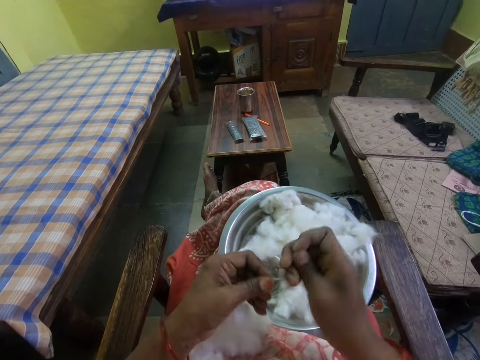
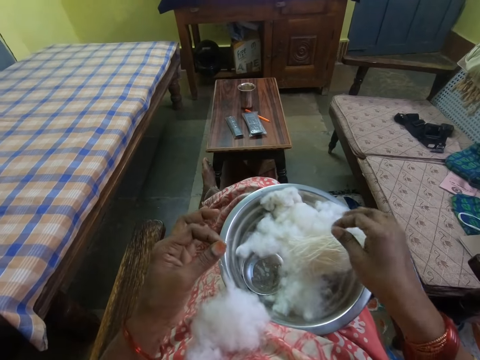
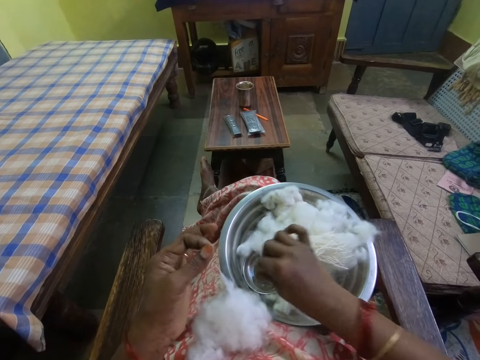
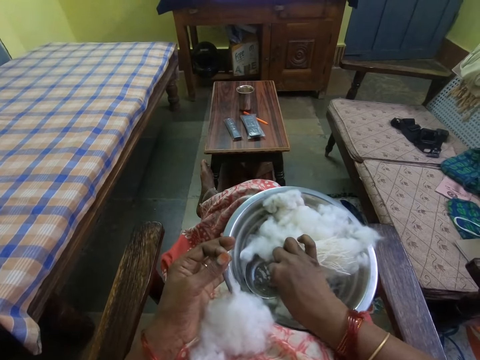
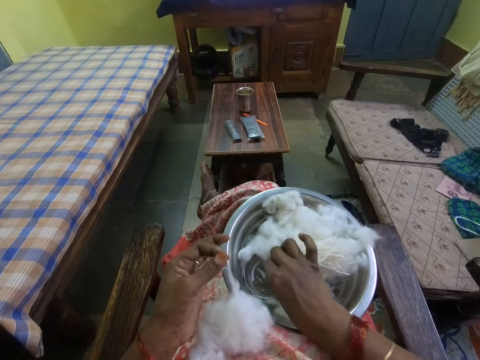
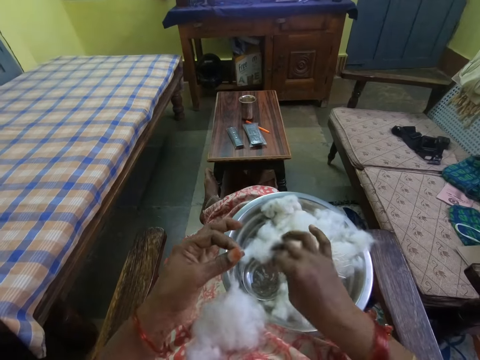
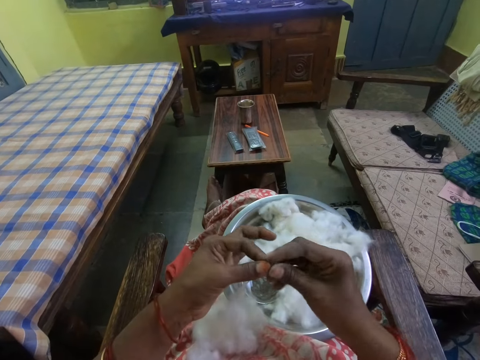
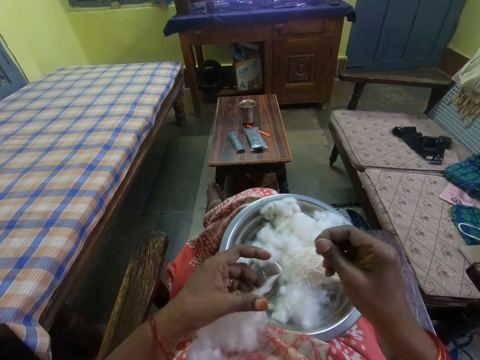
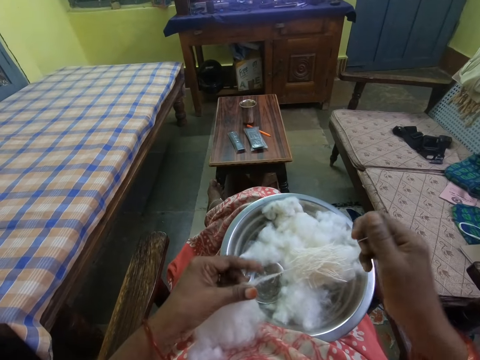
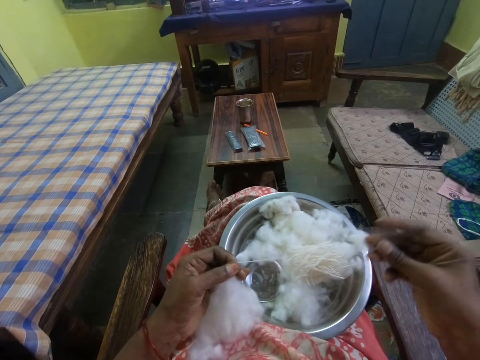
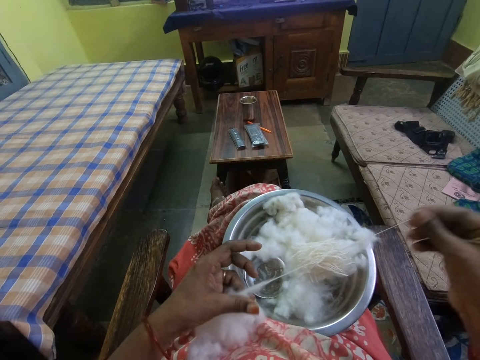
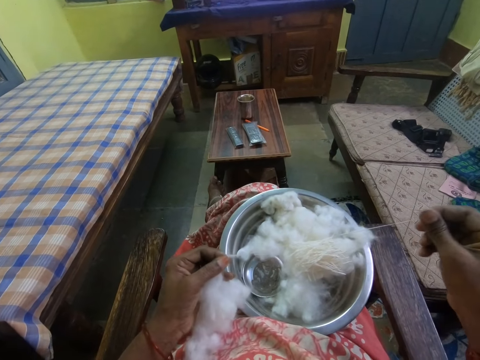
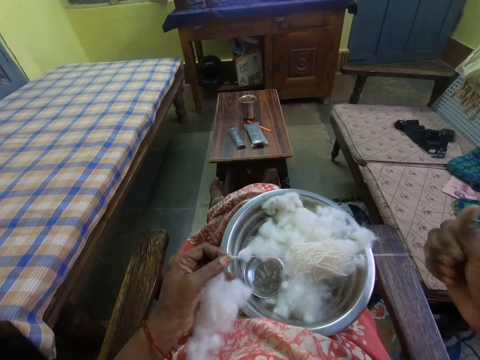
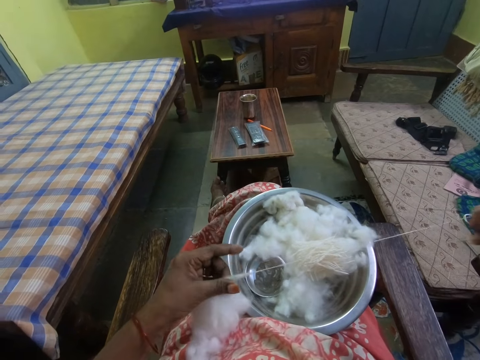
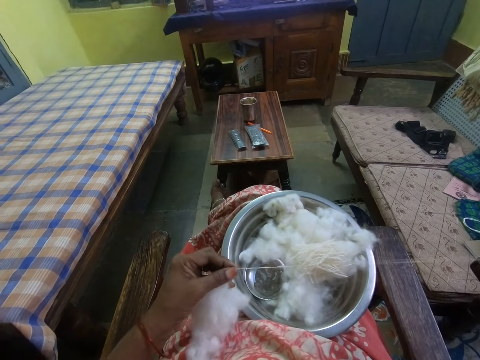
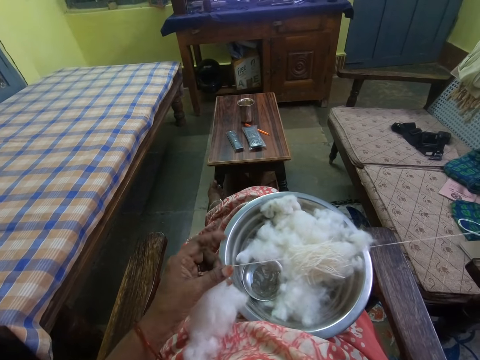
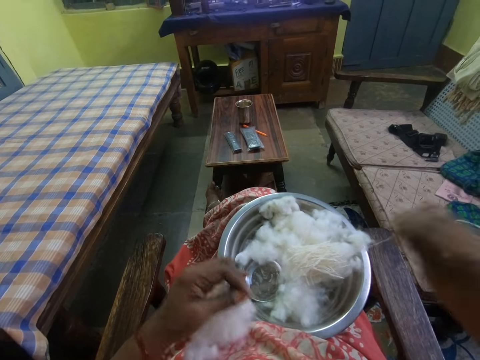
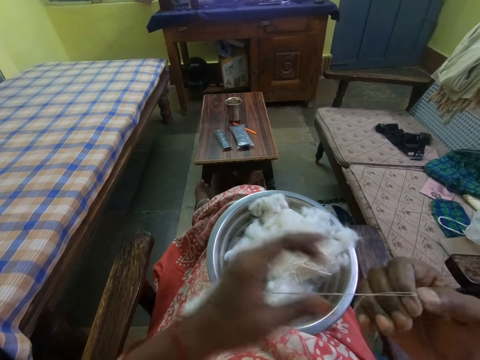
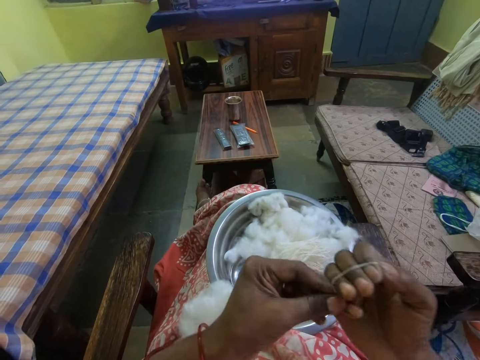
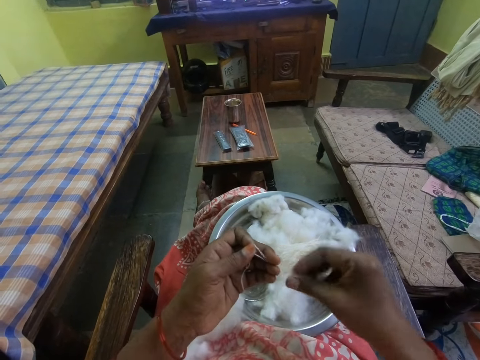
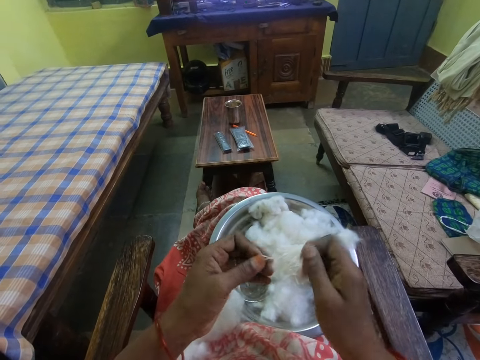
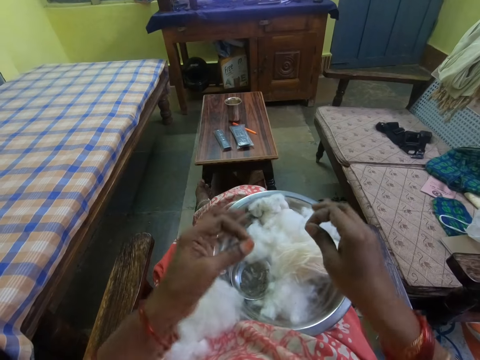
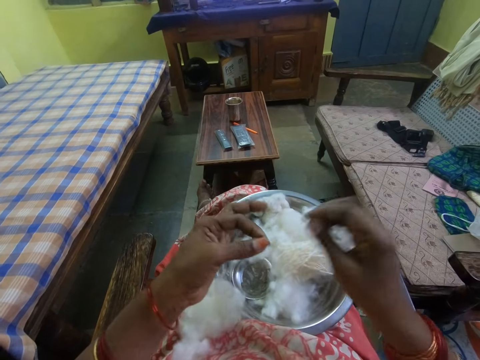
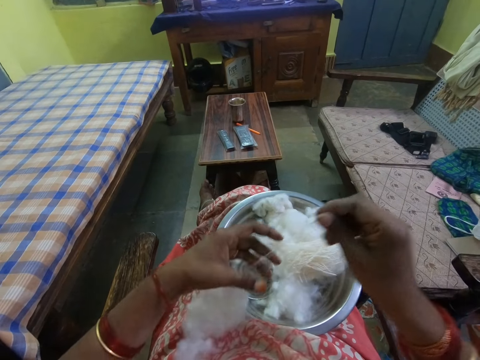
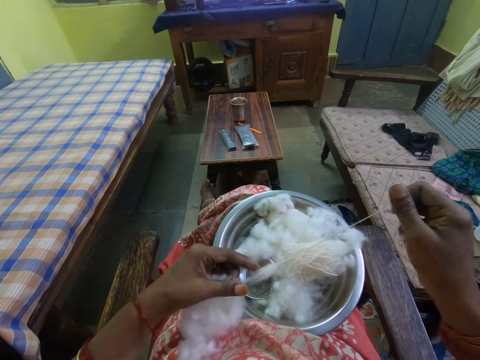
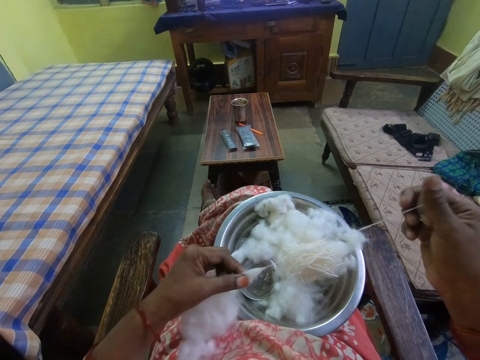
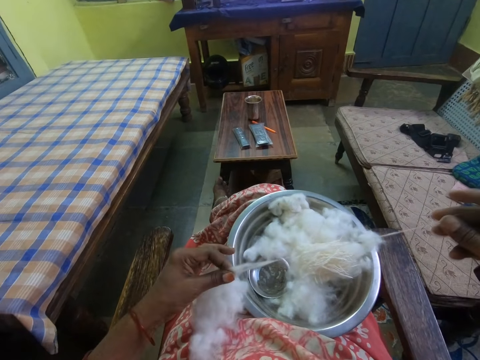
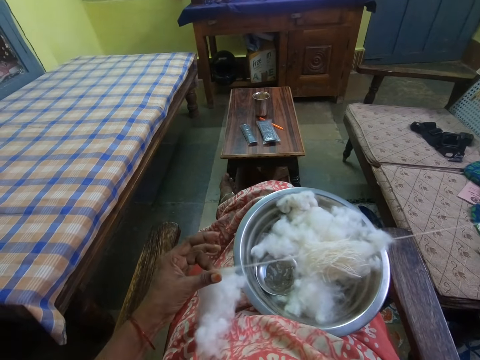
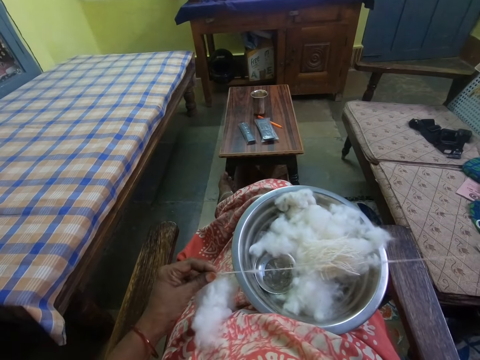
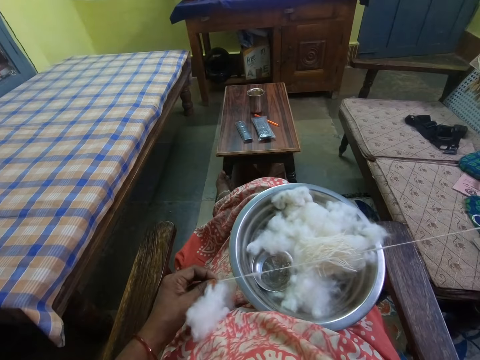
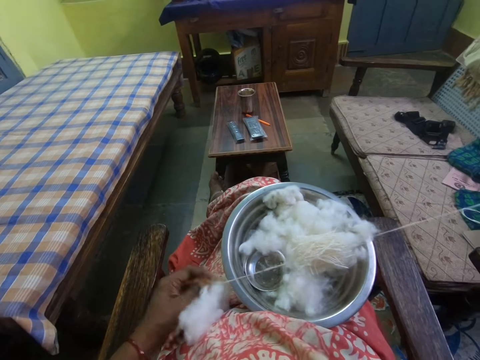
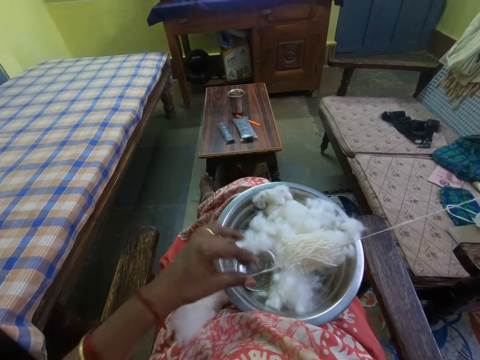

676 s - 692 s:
The camera wearer rolls a cotton thread. They cut the cotton thread. They put the cotton thread on the bowl. They touch something in the bowl. They put the hand in the liquid. They knit the cotton. They pull the cotton thread. They roll the cotton thread on hand. They pick the cotton thread. They roll the cotton thread. They cut the cotton thread. They put the cotton thread on the bowl. They pull the cotton thread. They knit the cotton.

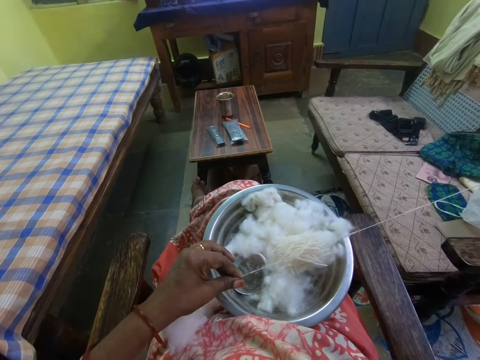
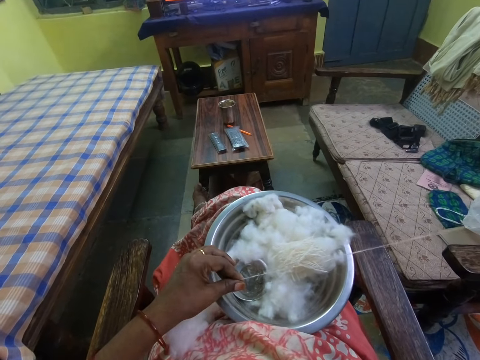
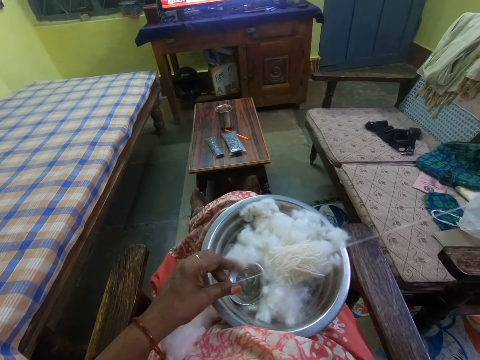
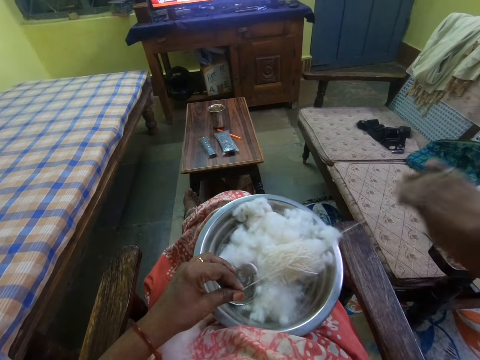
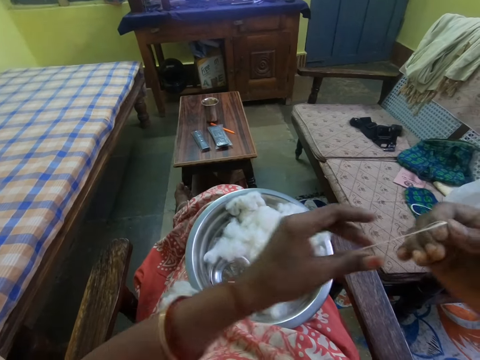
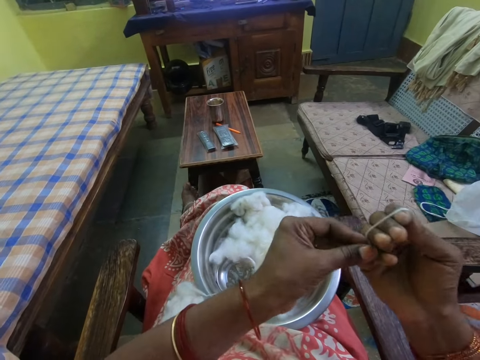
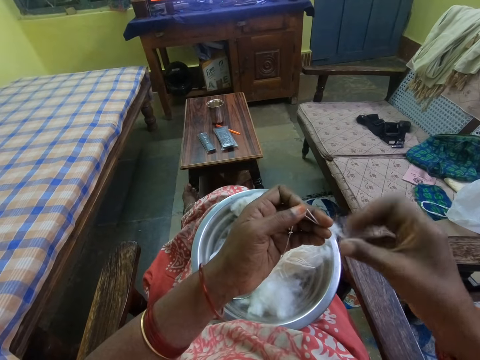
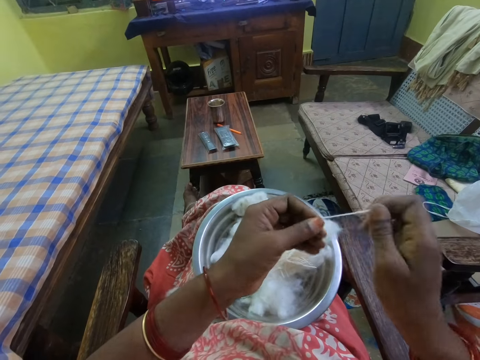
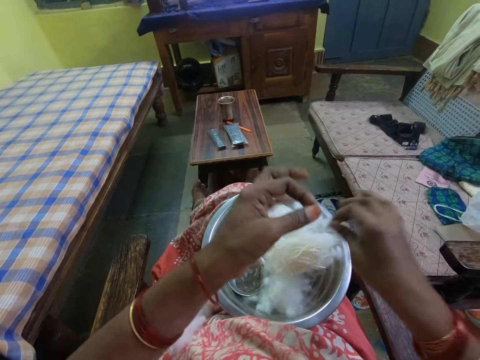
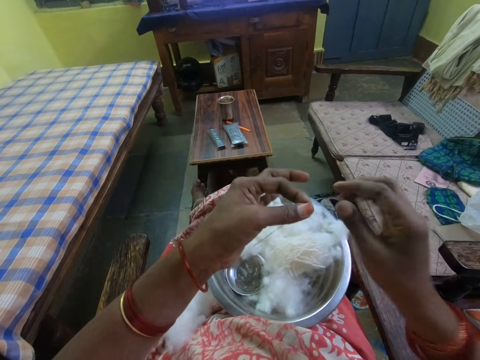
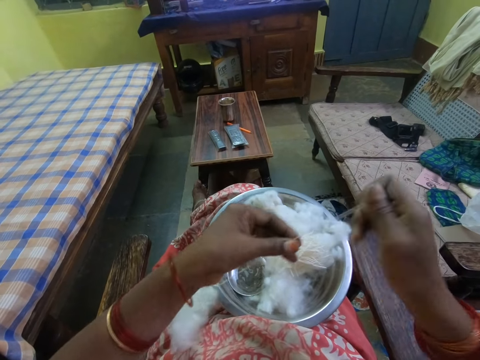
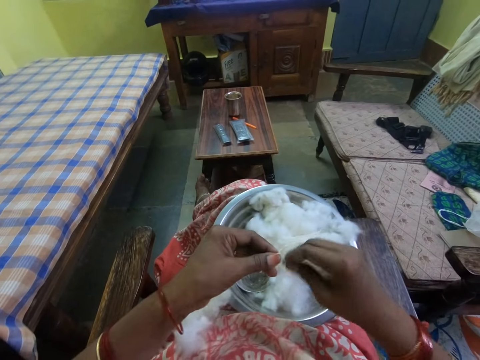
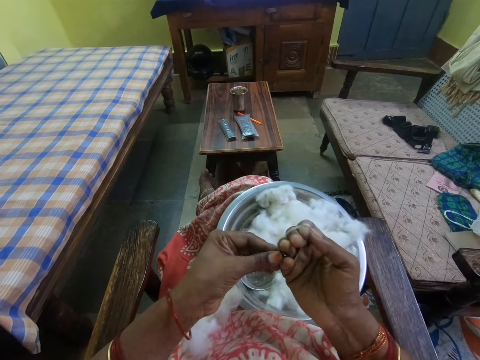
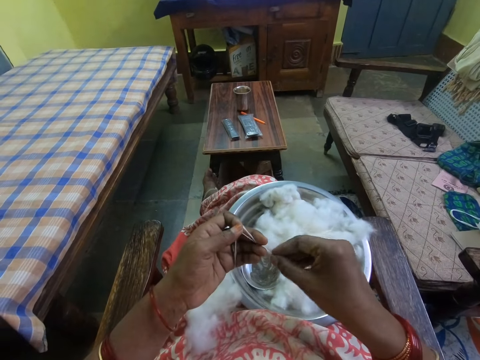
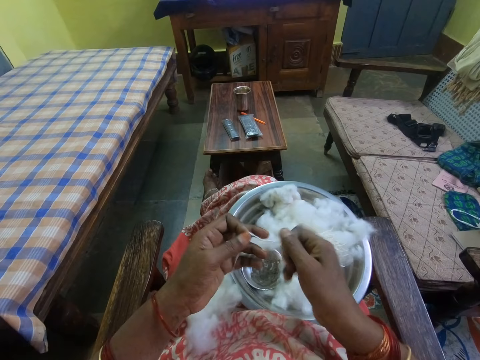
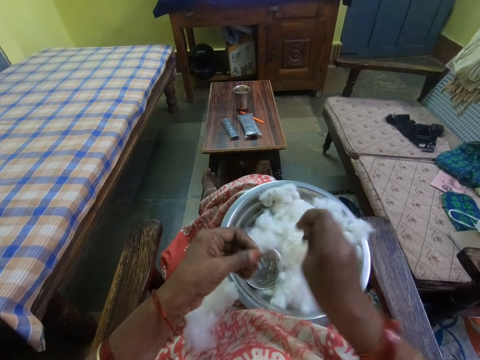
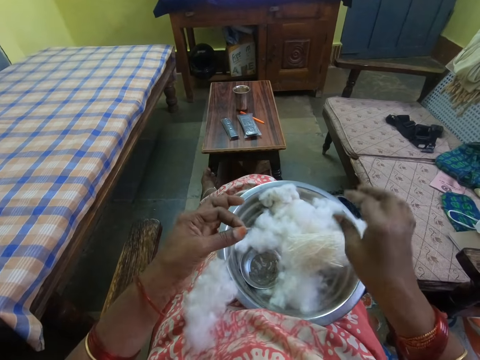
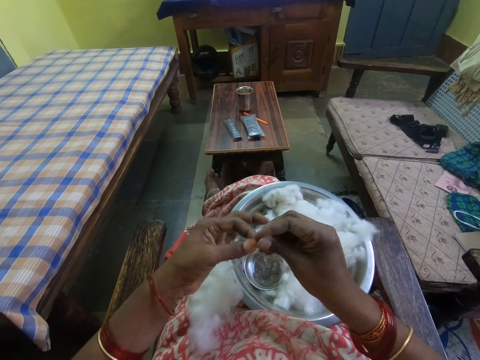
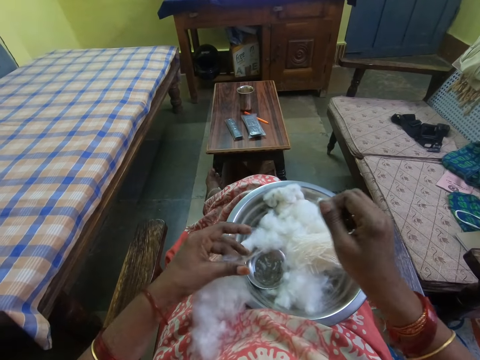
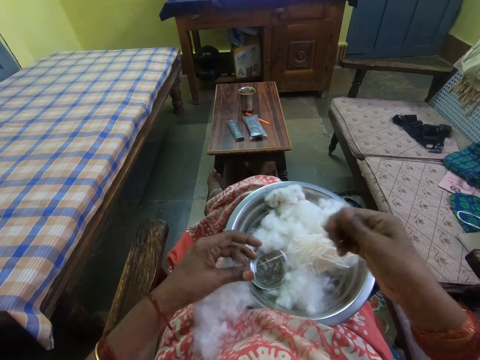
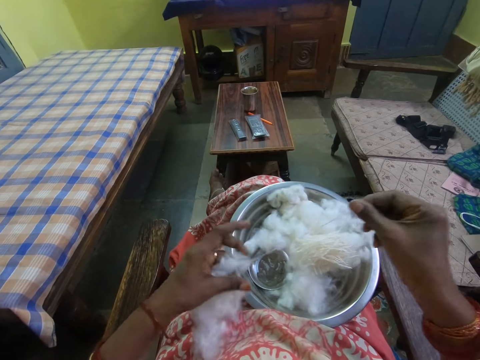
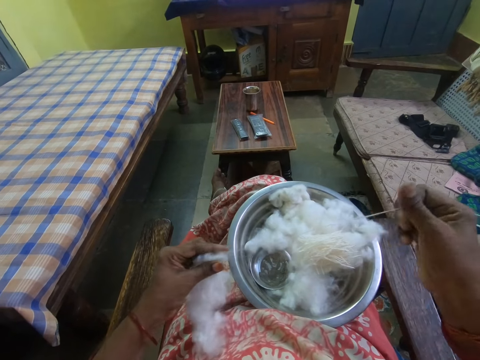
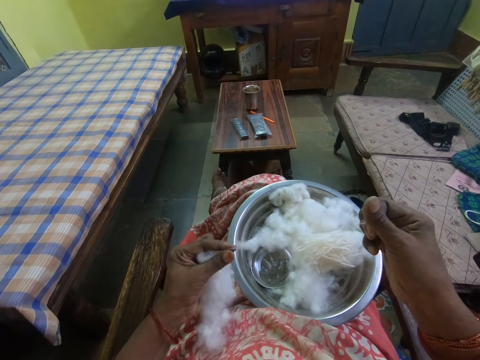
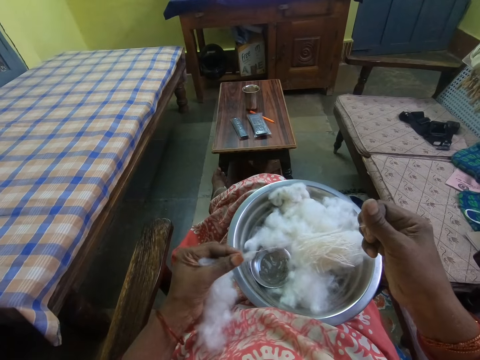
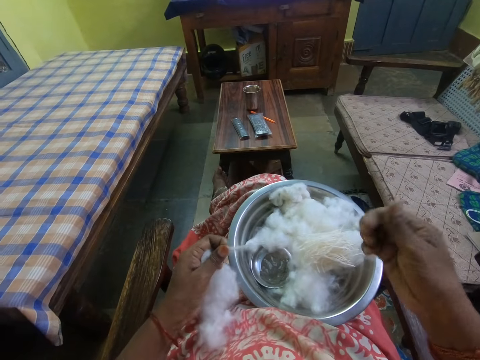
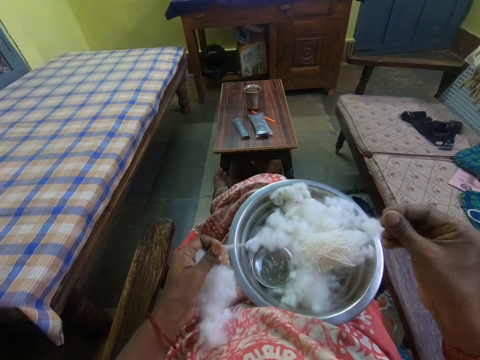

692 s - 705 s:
The camera wearer rolls a cotton thread on hand. They pick the cotton thread. They roll the cotton thread. They cut the cotton thread. They put the cotton thread on the bowl. They roll the cotton thread on hand. They knit the cotton. They pick the cotton thread. They roll the cotton thread. They cut the cotton thread. They put the cotton thread on the bowl. They pull the cotton thread. They knit the cotton.
